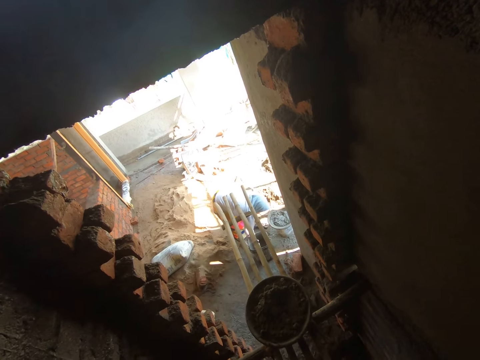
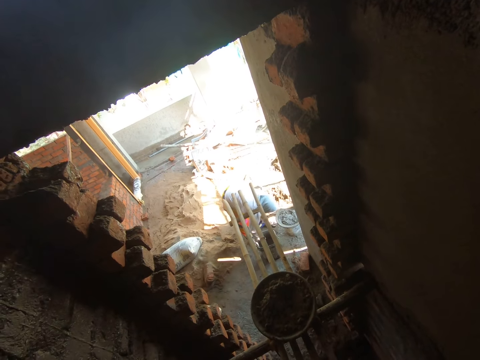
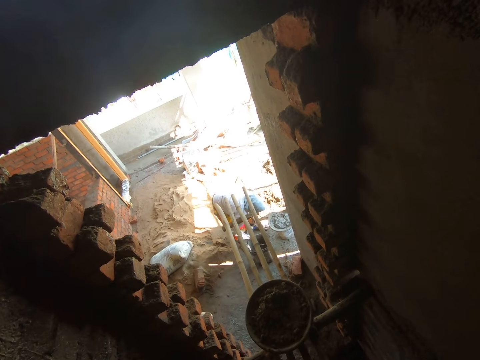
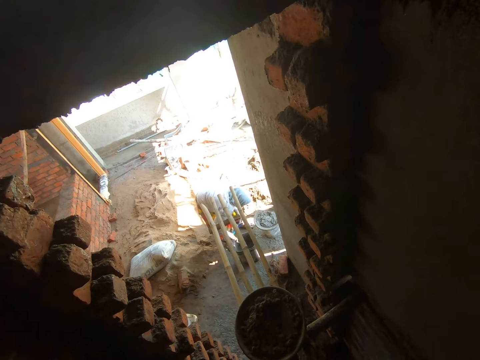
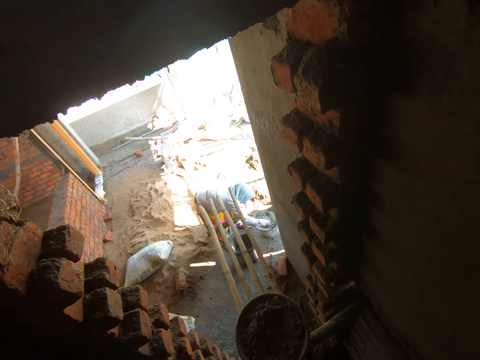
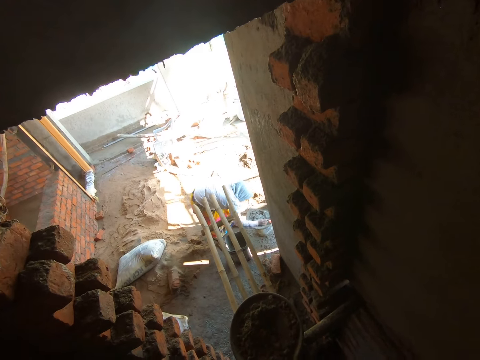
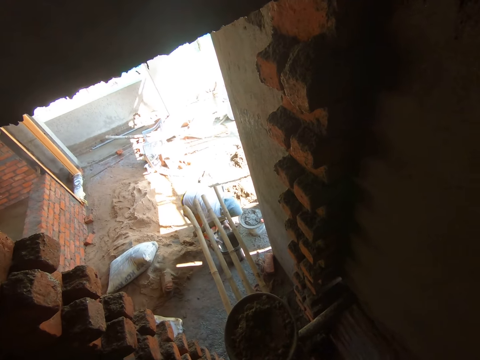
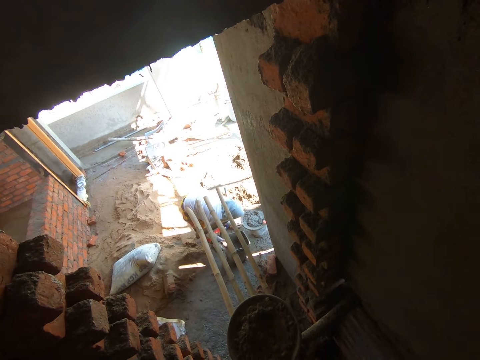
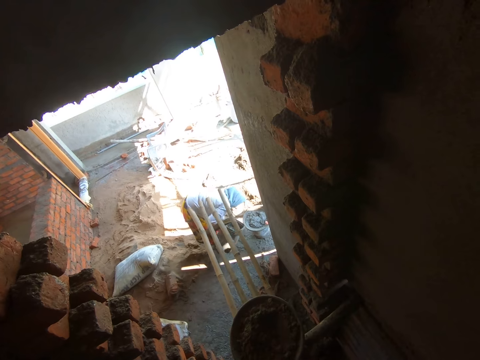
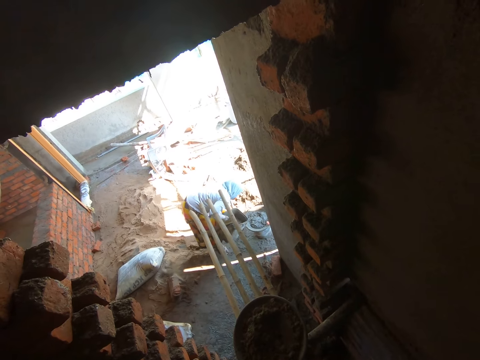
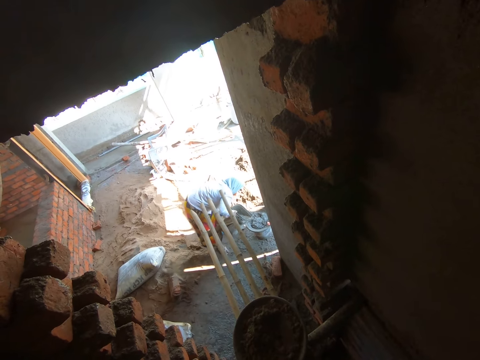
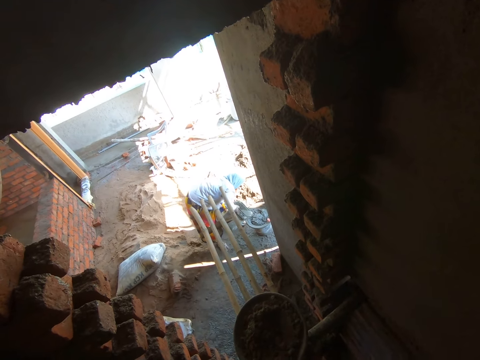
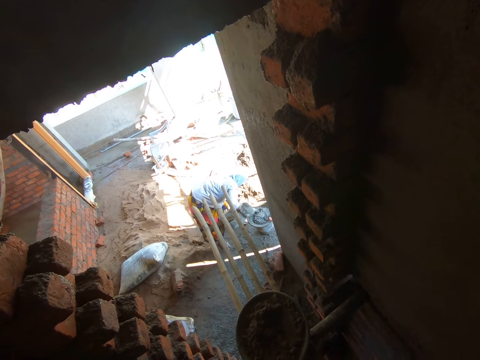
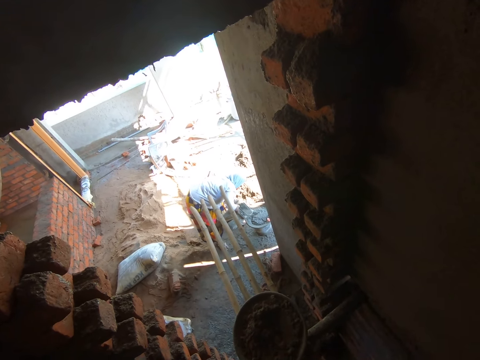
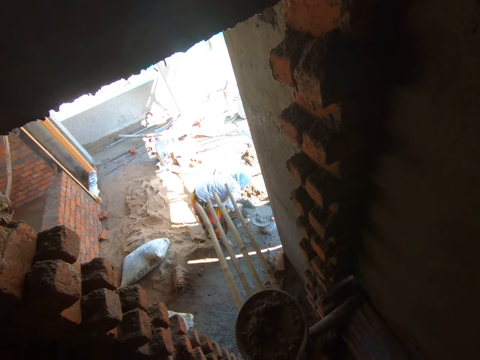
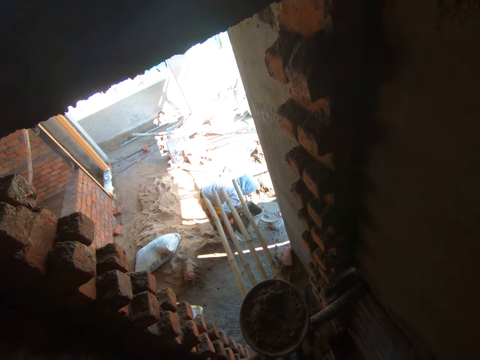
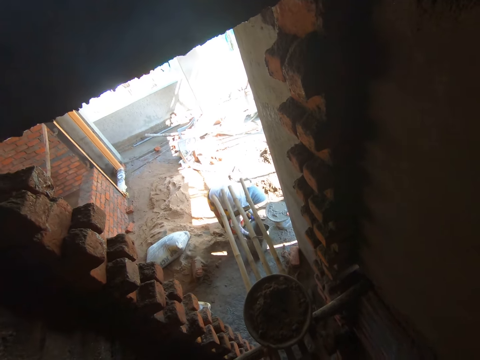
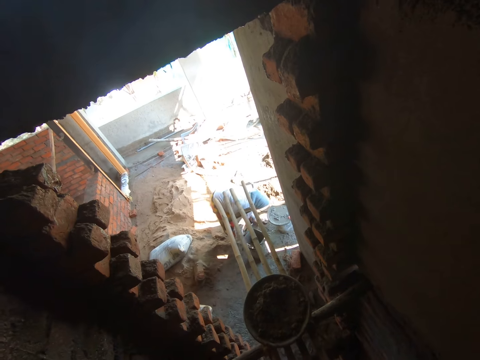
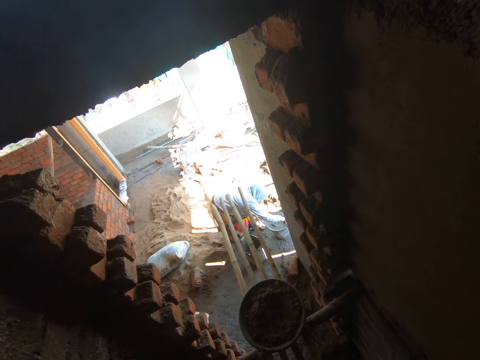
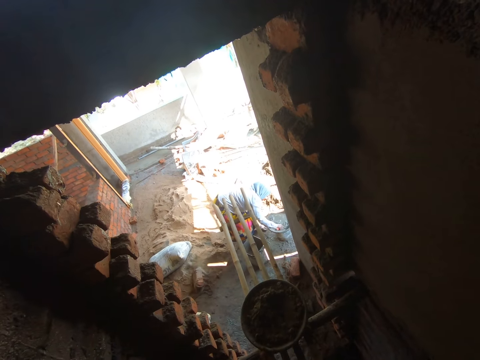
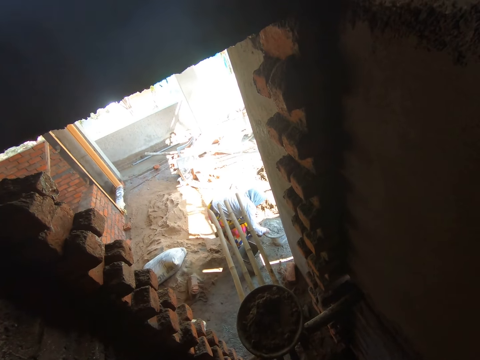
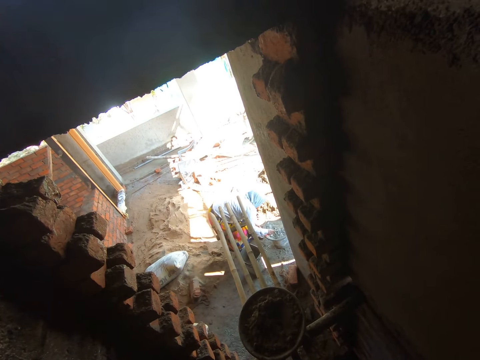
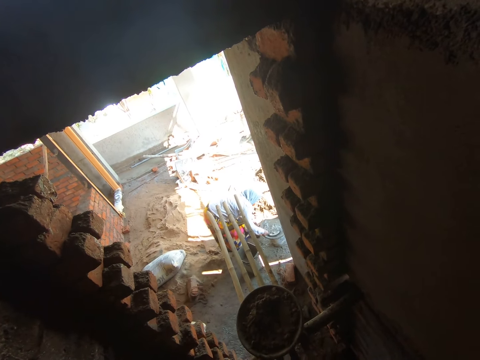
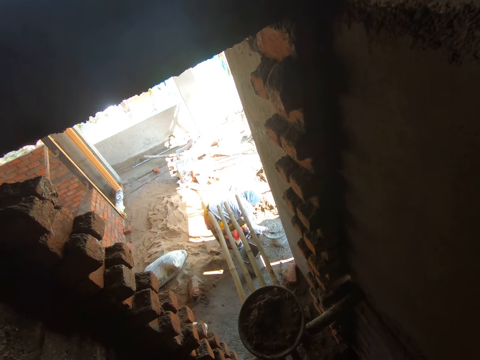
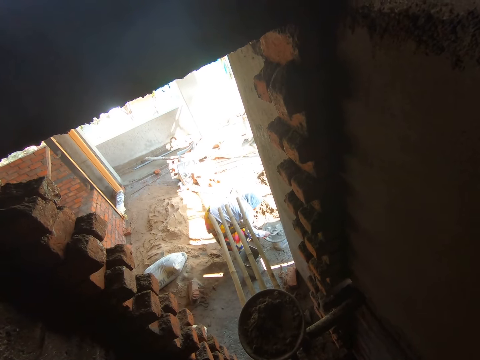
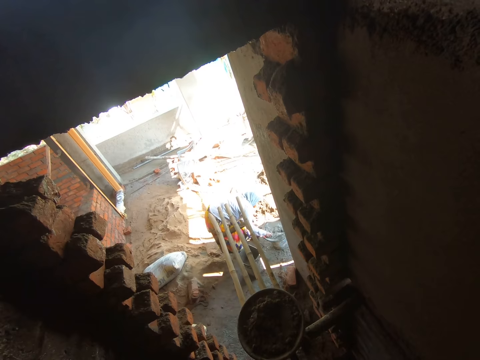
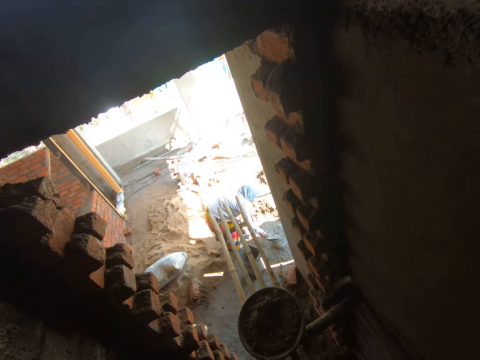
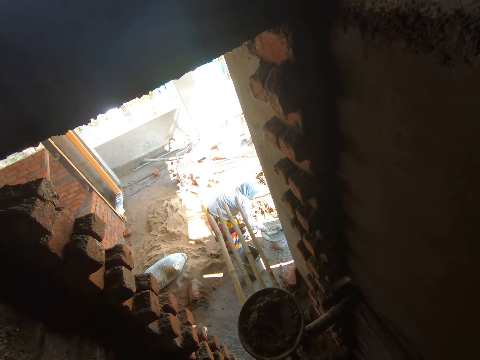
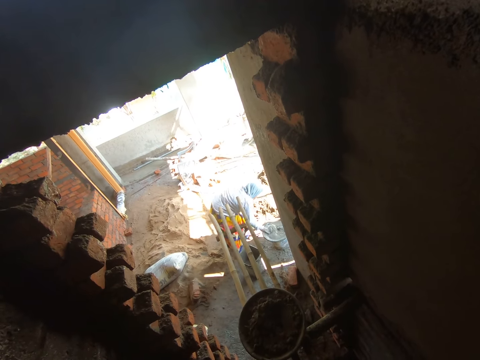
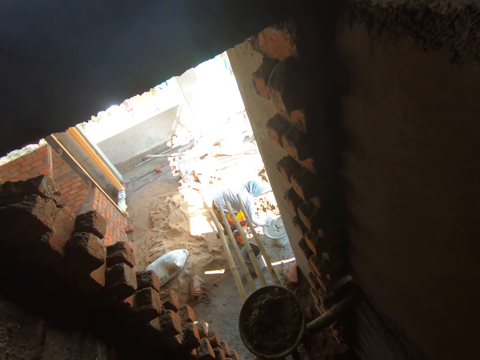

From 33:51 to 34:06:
The woman drops the trowel with her right hand. She carries the bucket with her hands. She picks up a container of water on the ground. She pours water from the bucket with her hands into a pan. She drops the bucket on the floor with her hands. She picks up the trowel with her right hand. She mixes mortar in the pan with the trowel in her right hand.

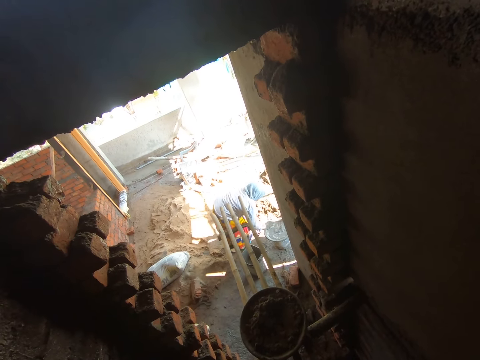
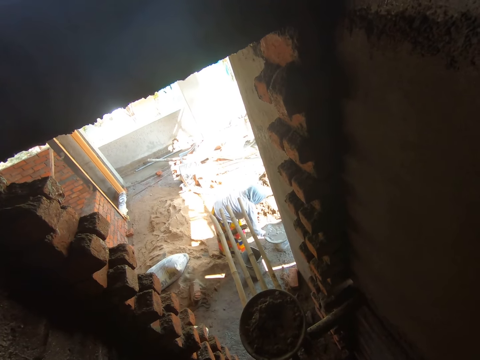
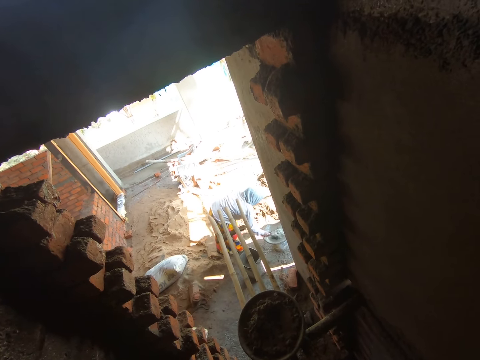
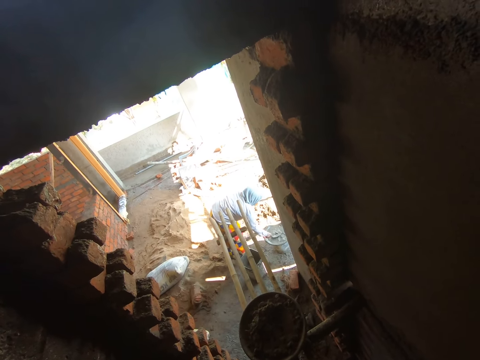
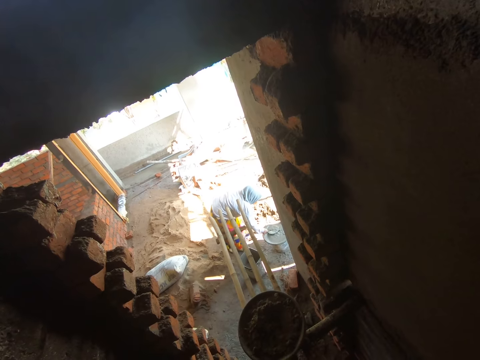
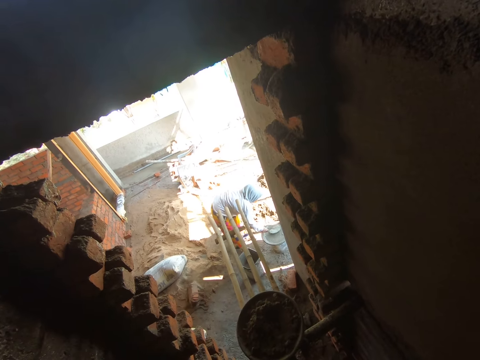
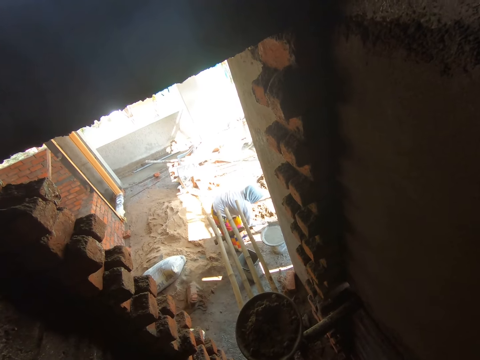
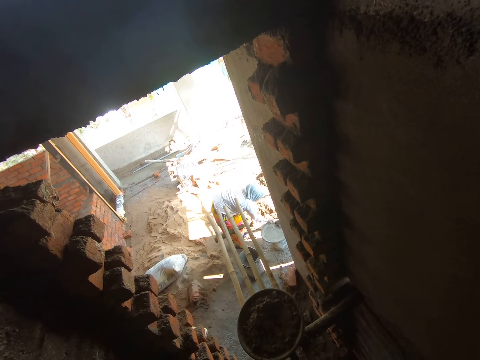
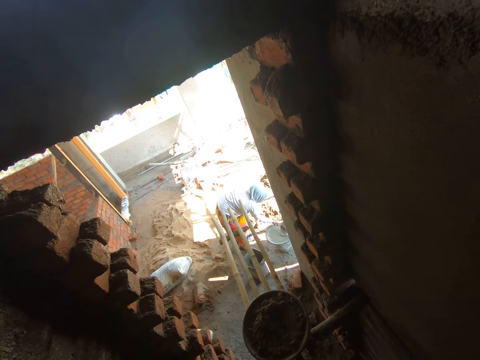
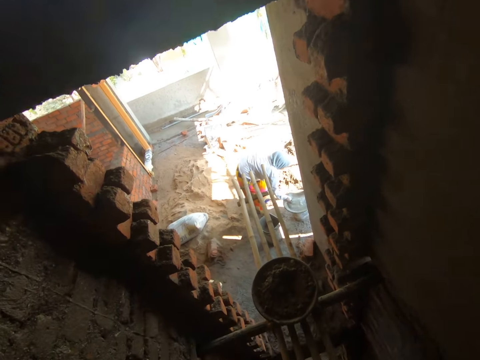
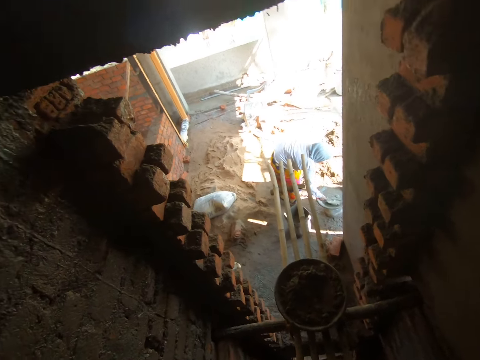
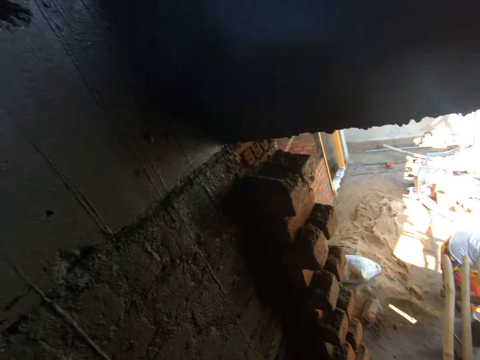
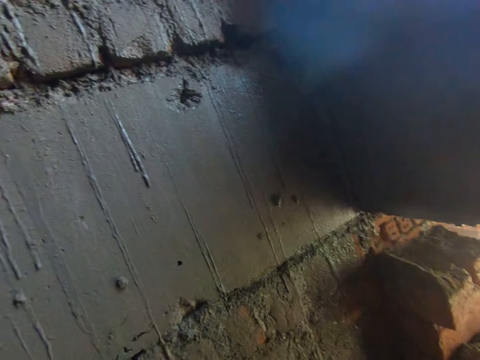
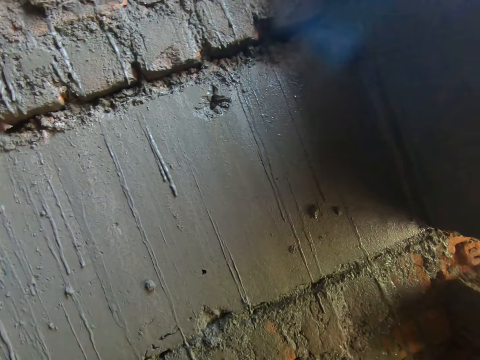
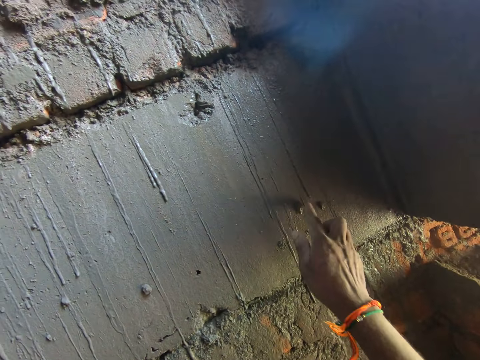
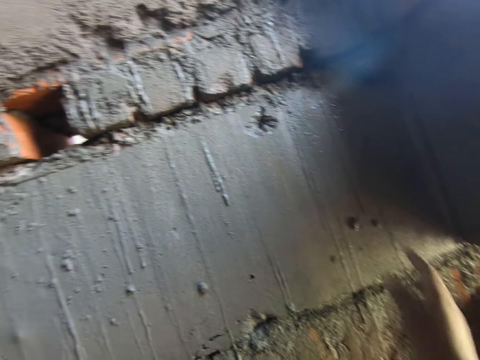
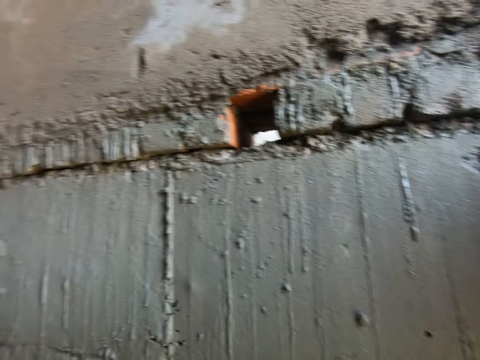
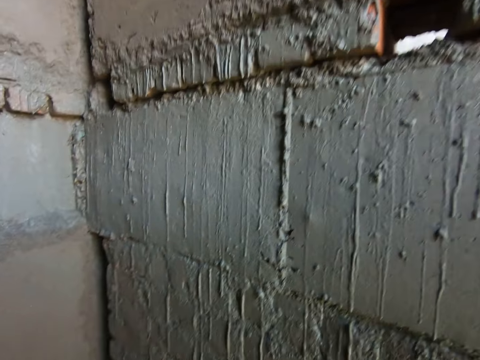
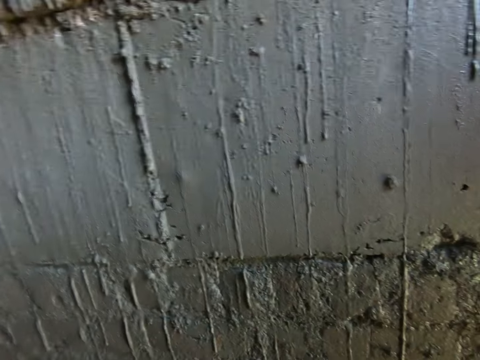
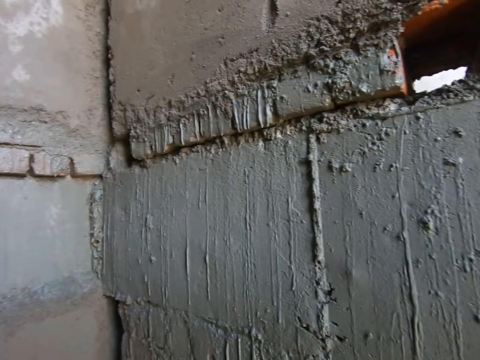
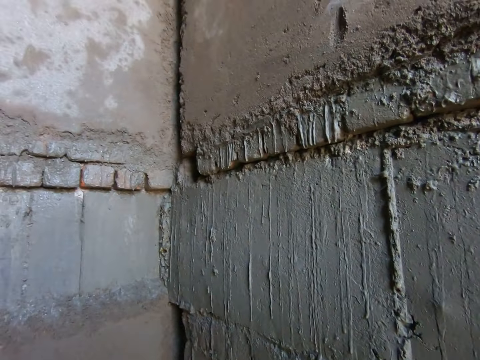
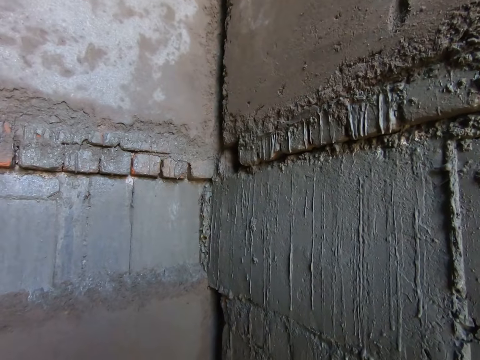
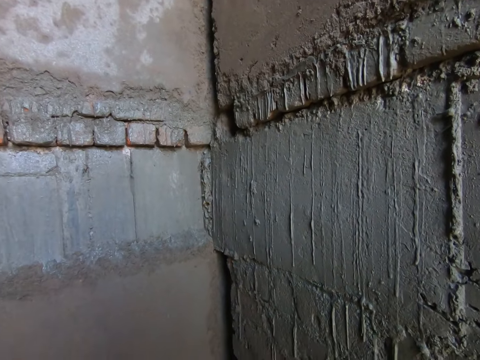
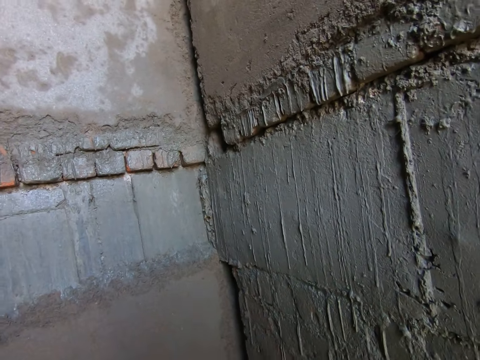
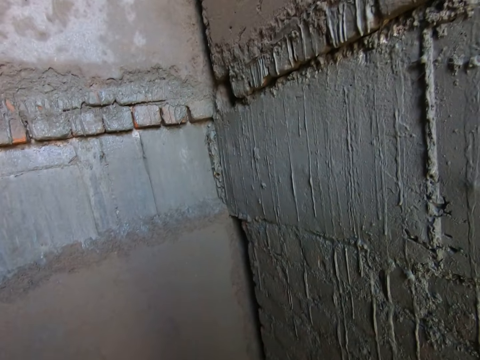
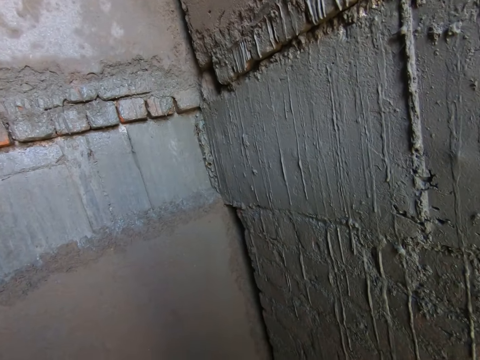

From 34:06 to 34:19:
The camera wearer looks around. He touches the wall with his right index finger.
